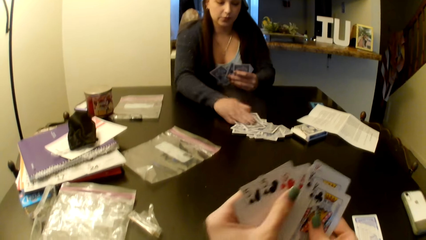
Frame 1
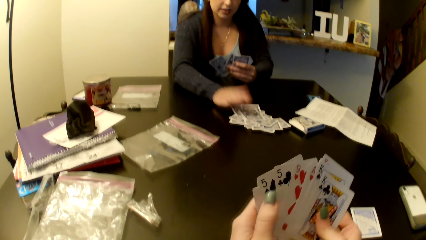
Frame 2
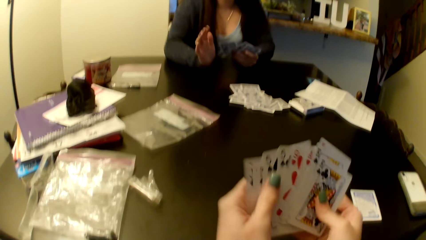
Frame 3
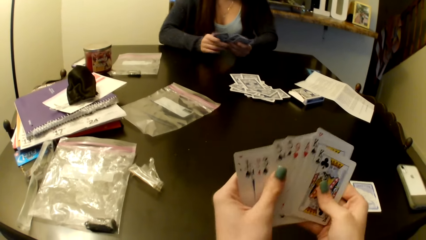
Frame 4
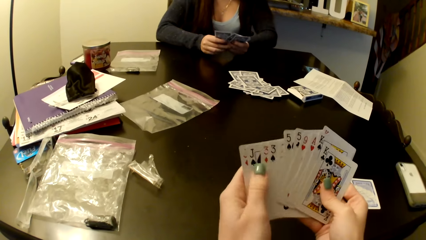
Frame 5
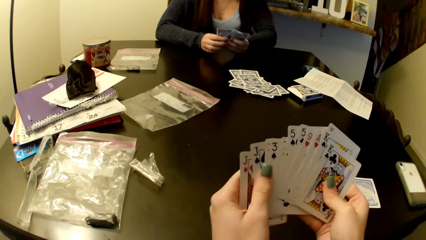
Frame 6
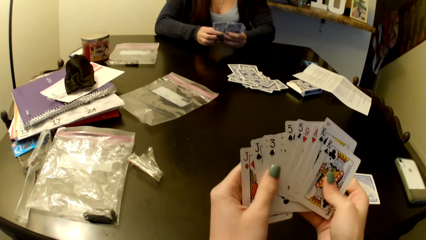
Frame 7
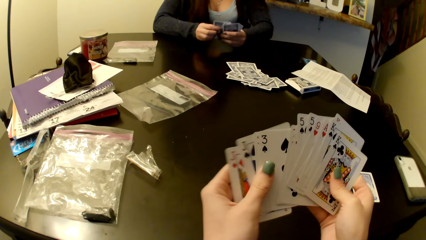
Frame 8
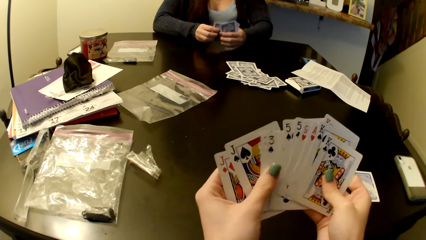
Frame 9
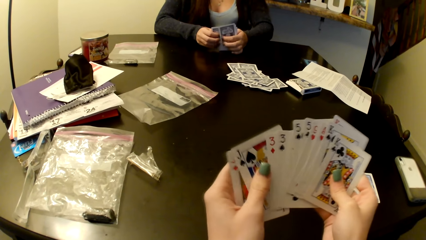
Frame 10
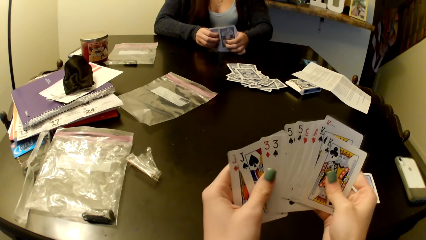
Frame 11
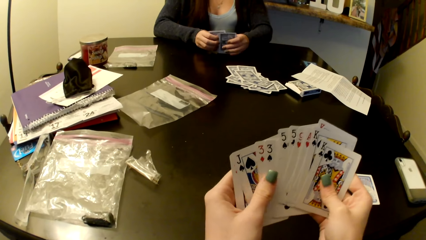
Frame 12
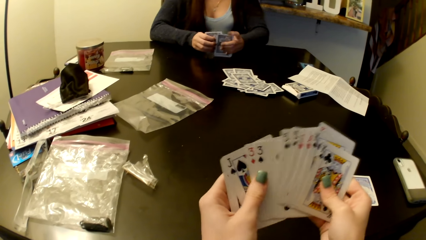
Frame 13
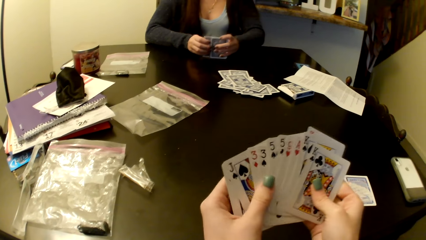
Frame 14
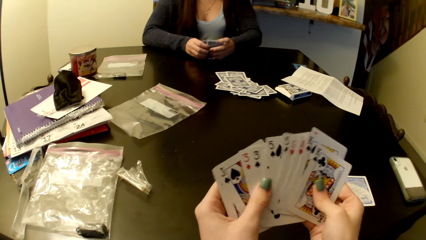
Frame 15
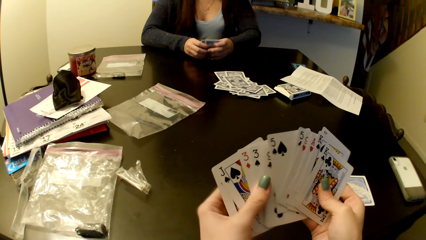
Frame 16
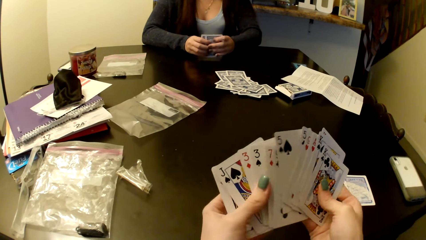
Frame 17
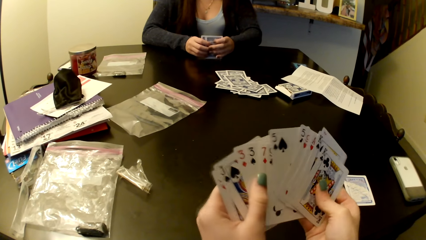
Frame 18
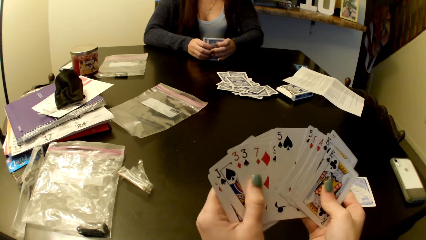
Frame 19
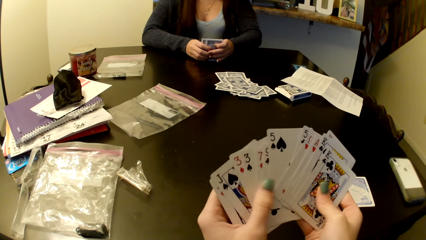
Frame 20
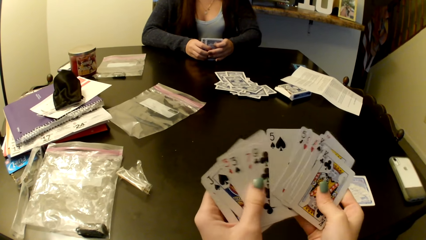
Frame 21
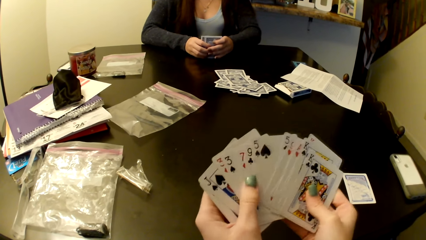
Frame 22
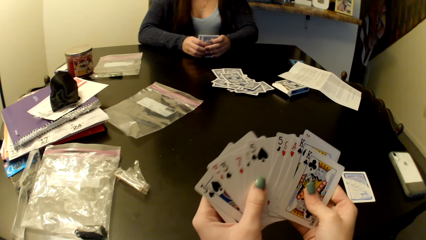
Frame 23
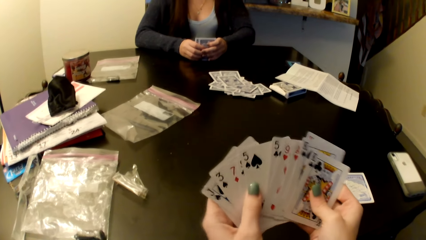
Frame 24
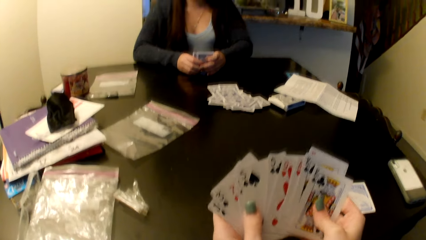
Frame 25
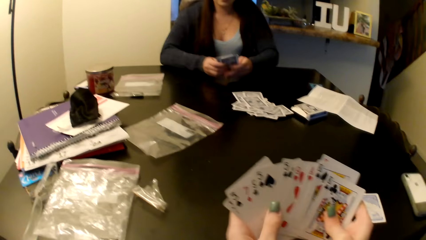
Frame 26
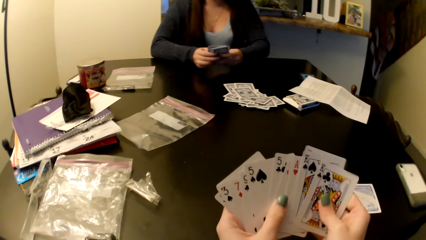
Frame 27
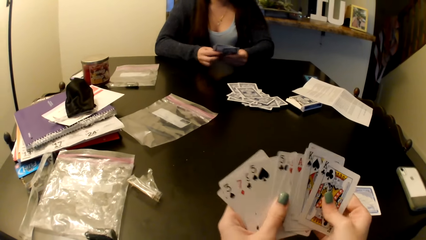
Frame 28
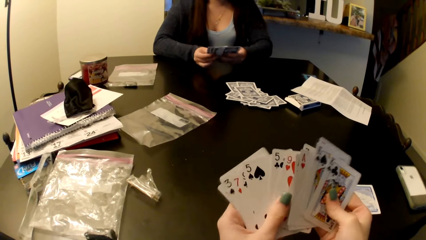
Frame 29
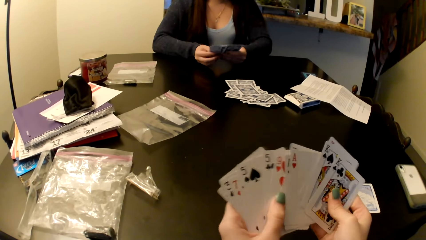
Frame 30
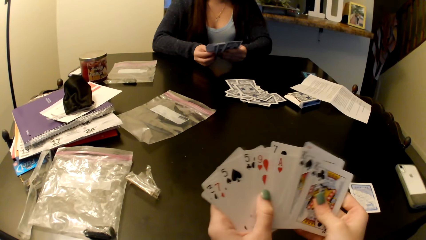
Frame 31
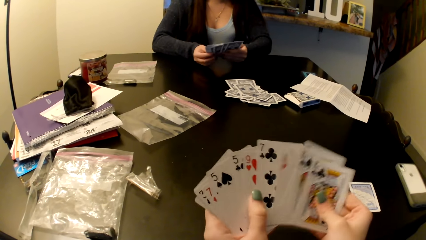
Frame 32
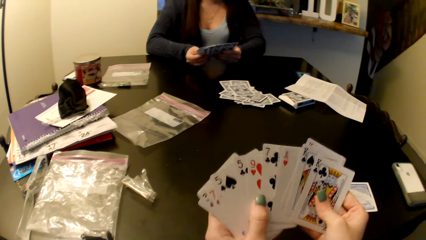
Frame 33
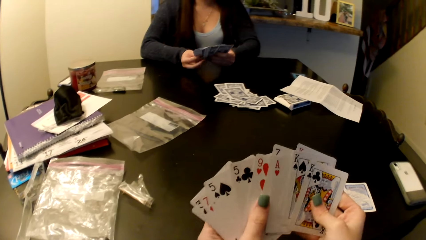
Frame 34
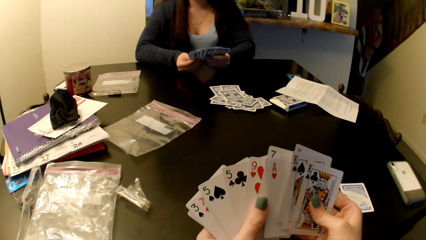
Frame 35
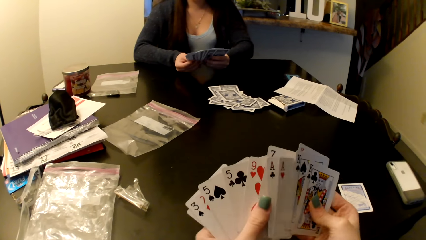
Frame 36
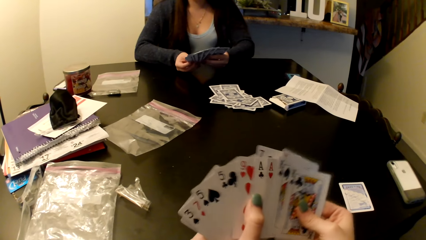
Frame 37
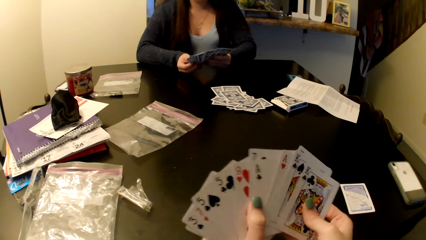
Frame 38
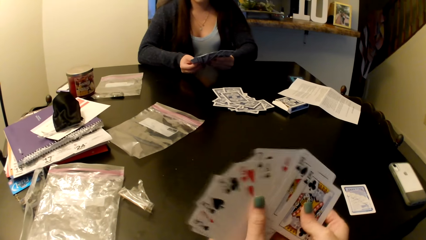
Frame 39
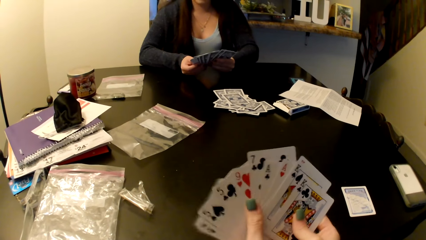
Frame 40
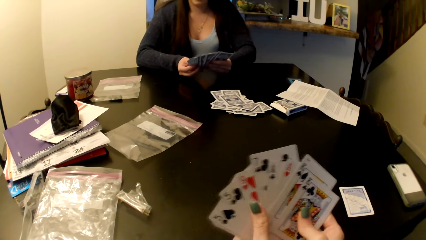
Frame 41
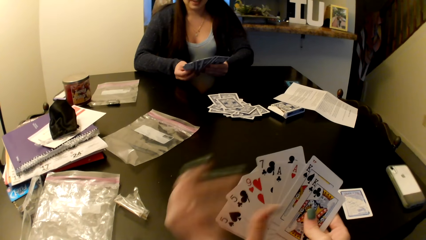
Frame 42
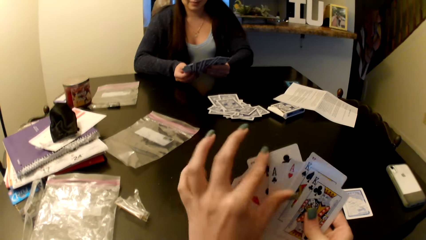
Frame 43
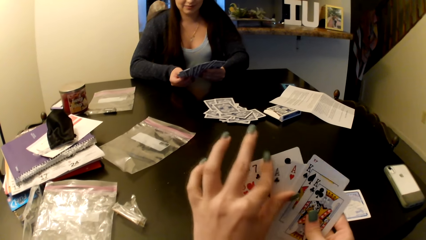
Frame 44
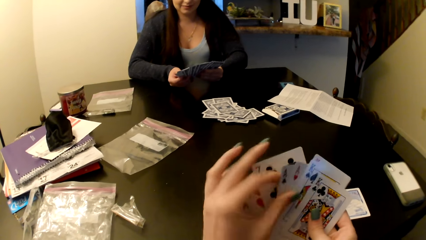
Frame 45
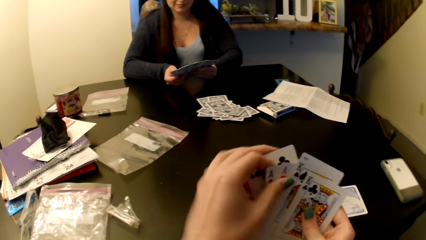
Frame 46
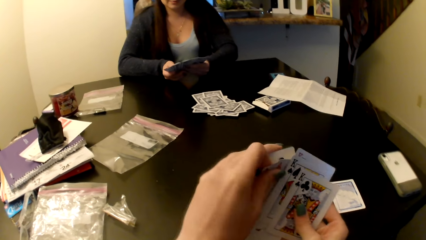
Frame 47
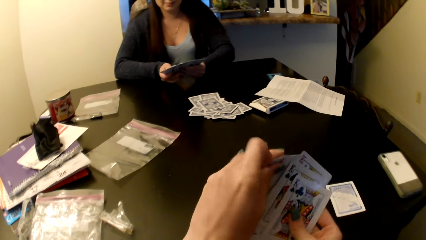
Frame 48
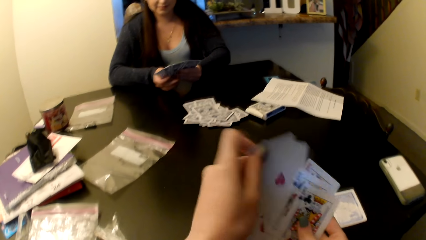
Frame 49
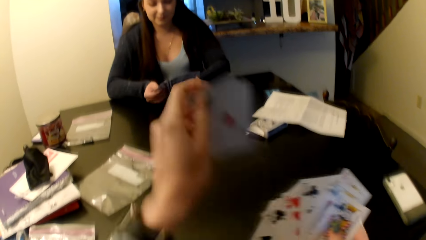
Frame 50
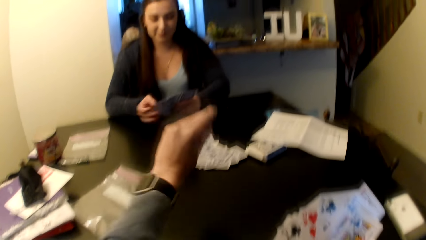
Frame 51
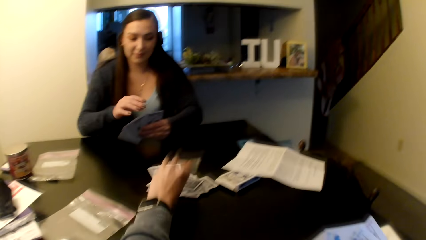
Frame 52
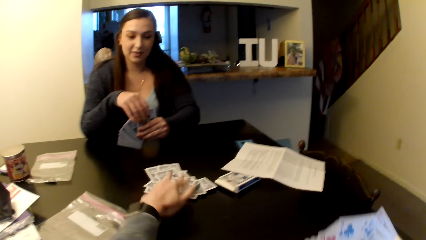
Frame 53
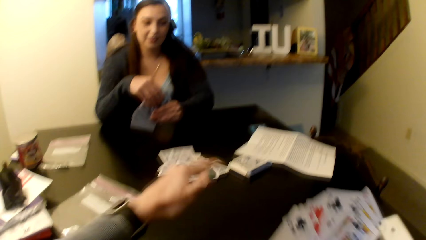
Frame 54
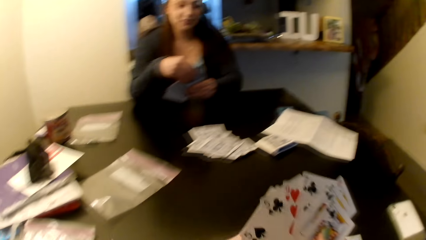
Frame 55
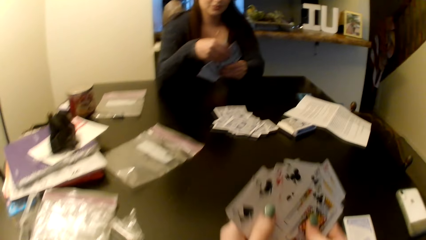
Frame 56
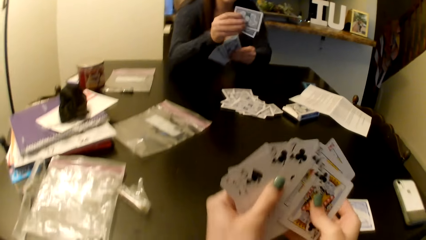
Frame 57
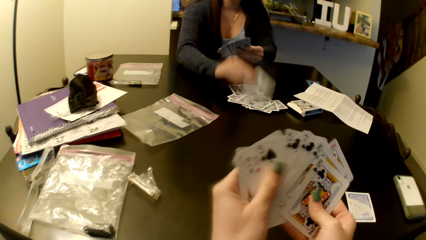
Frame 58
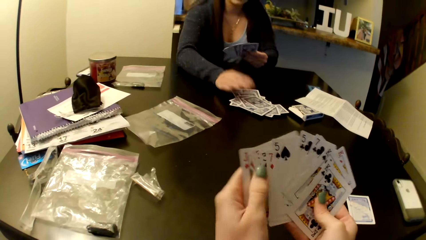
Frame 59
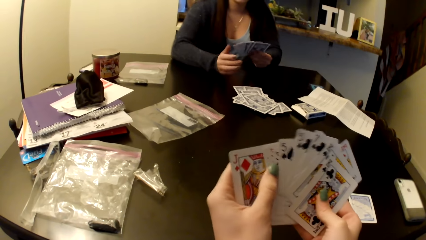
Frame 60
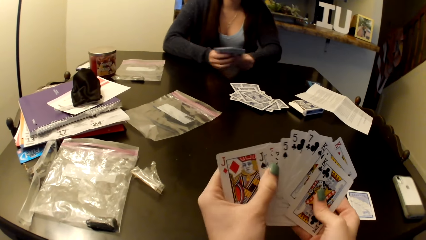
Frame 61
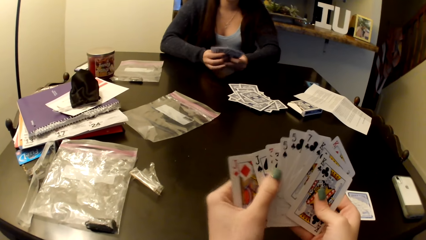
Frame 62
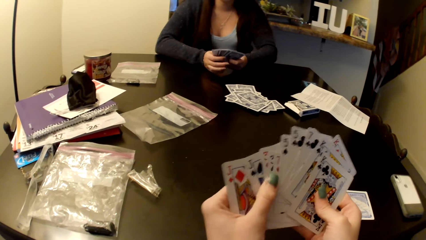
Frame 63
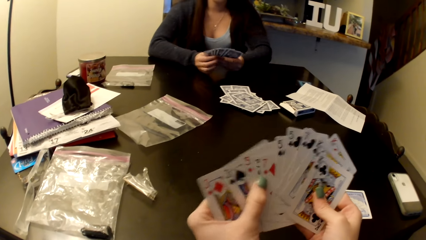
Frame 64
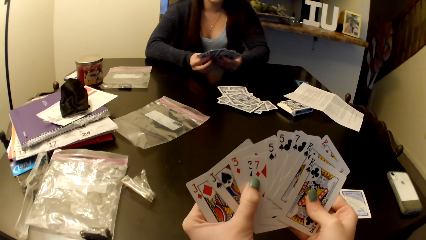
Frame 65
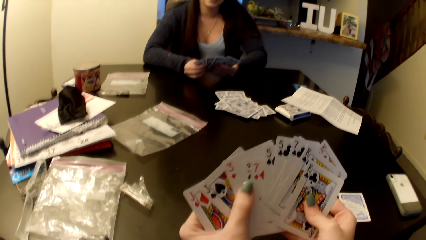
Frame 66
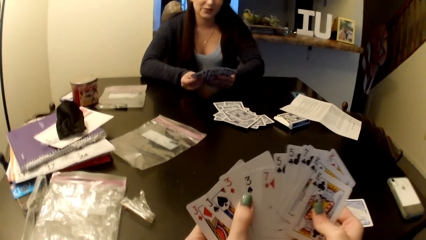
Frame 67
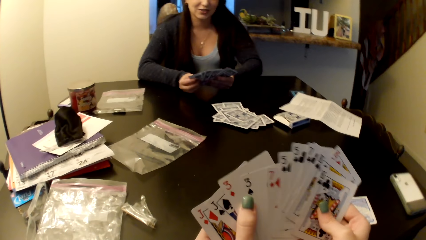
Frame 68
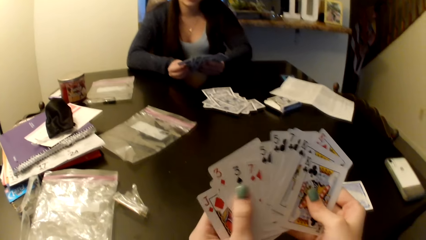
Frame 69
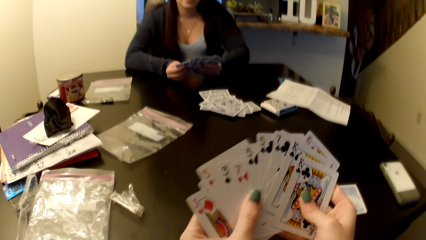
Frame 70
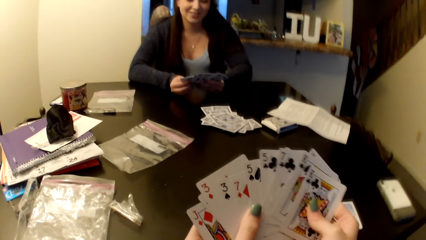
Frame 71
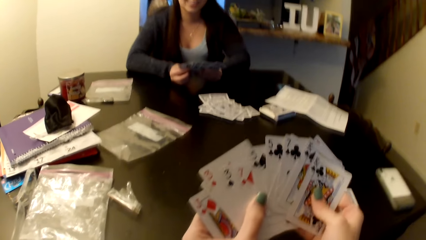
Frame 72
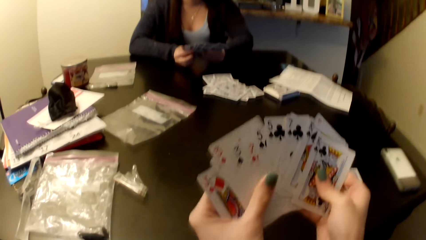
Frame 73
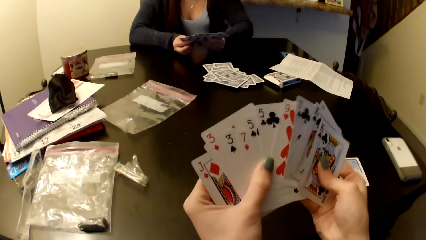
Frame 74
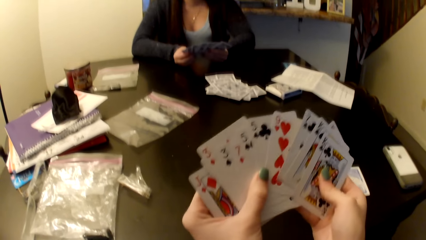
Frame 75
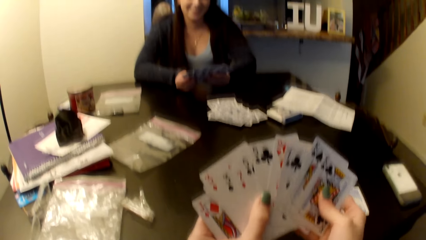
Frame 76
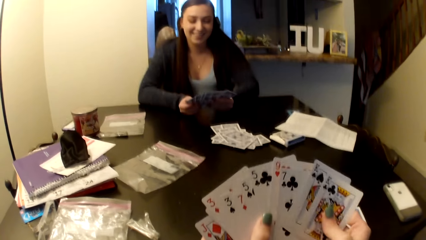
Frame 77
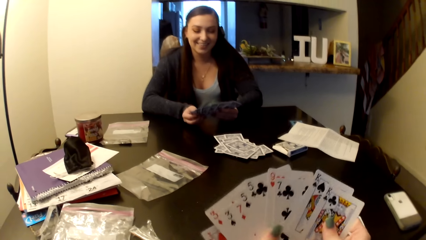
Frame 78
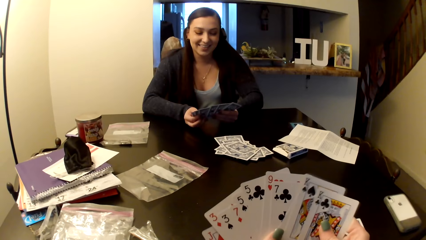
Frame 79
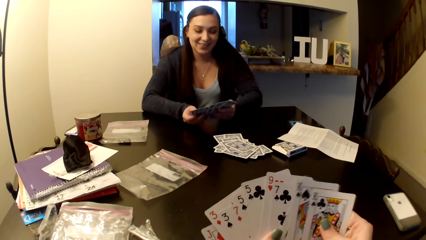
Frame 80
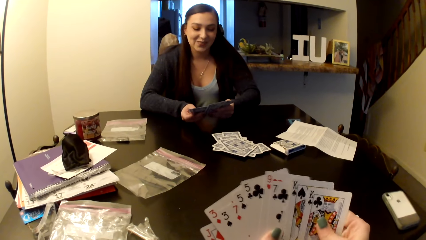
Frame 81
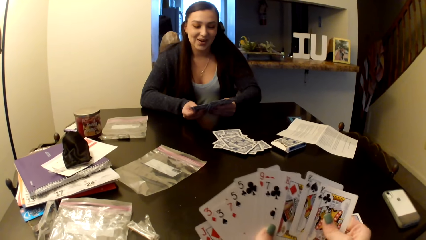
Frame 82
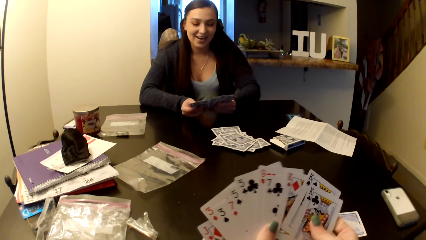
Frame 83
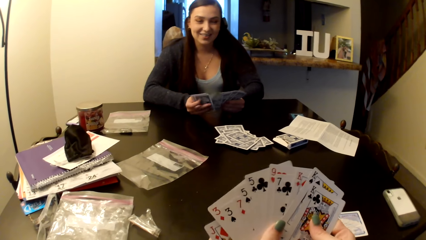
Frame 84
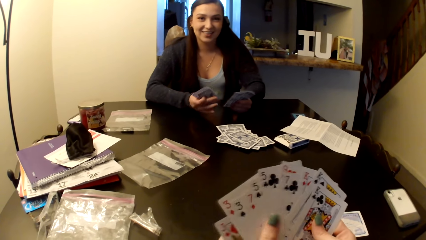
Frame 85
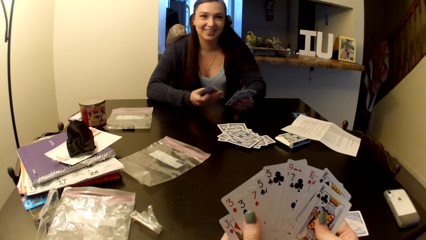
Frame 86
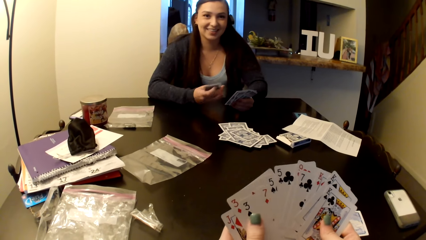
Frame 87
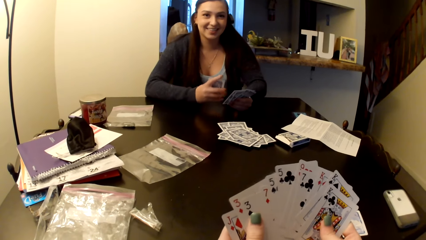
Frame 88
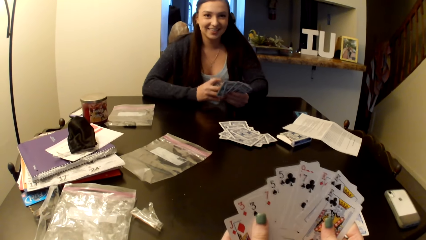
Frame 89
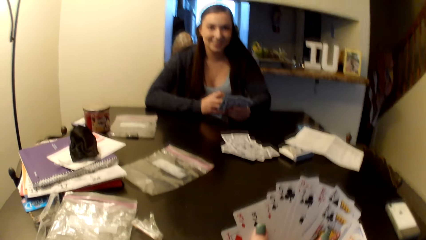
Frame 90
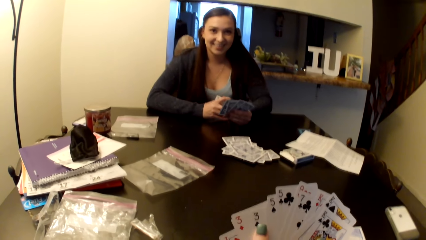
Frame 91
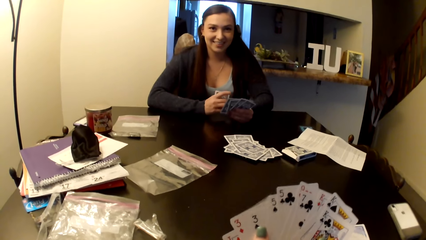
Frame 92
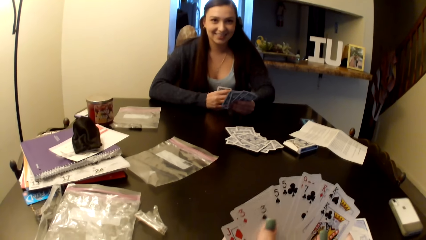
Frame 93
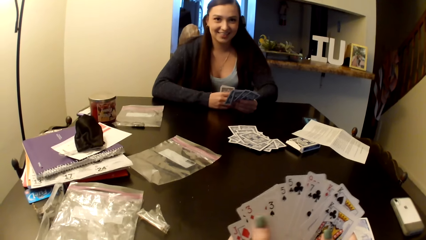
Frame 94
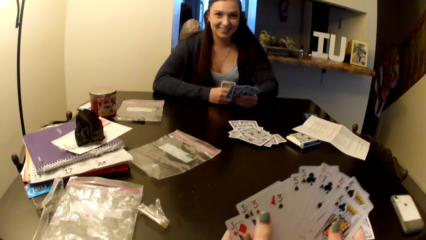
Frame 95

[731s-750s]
A woman puts a card on the middle of the table. The camera wearer shuffles cards. They put the cards on the middle of the table. They shuffle the cards.
